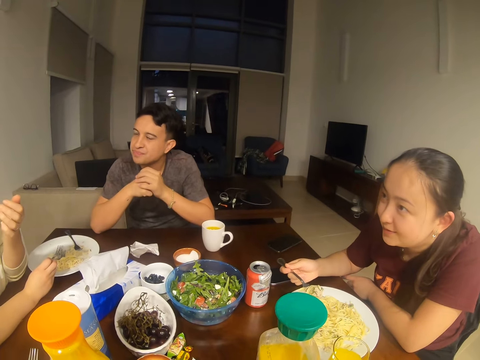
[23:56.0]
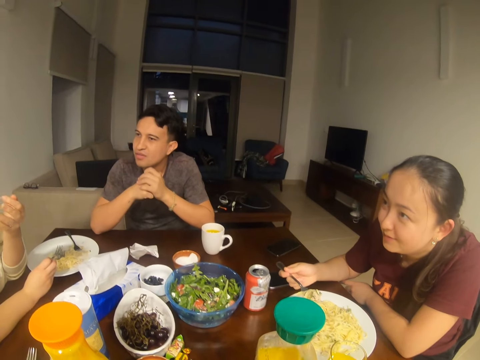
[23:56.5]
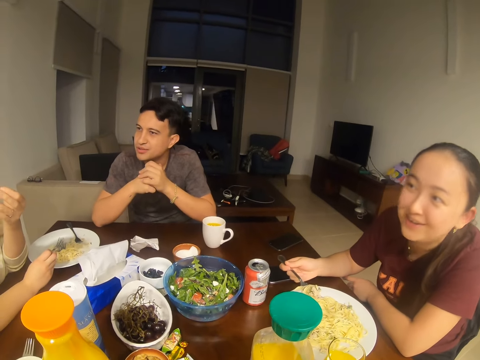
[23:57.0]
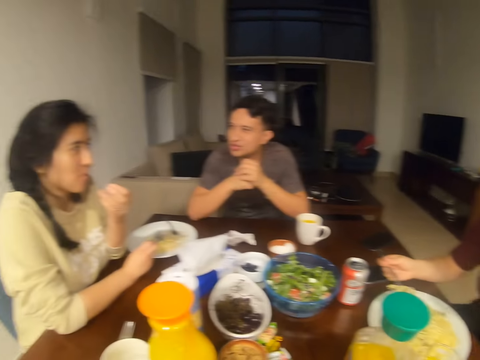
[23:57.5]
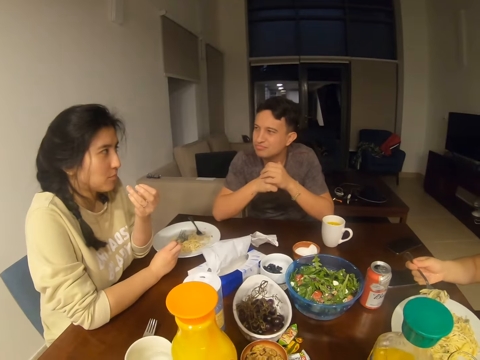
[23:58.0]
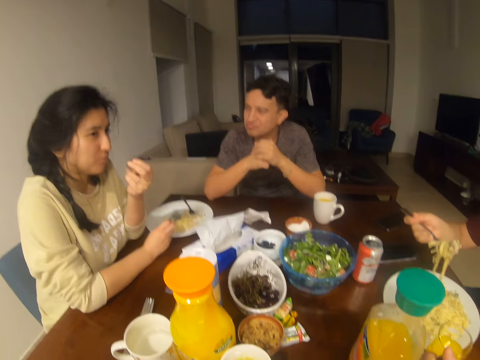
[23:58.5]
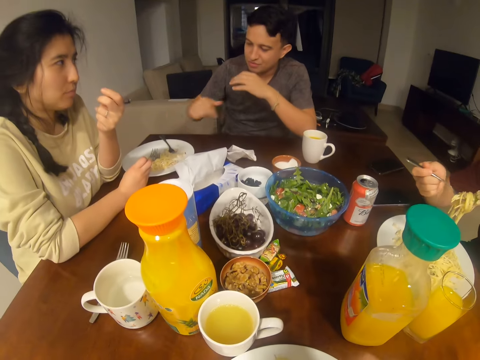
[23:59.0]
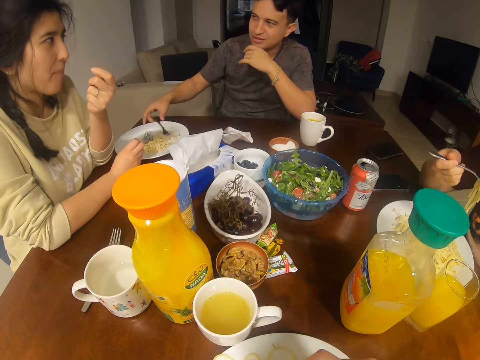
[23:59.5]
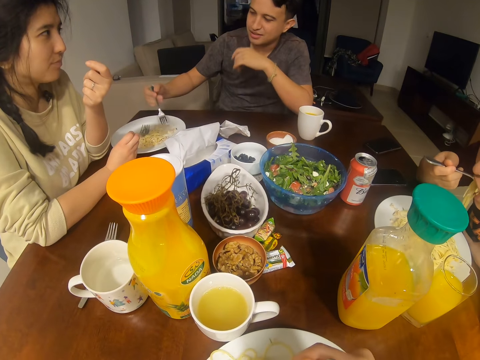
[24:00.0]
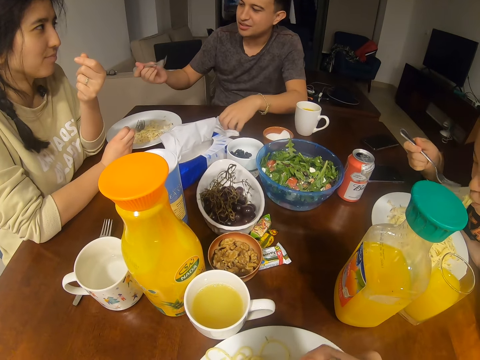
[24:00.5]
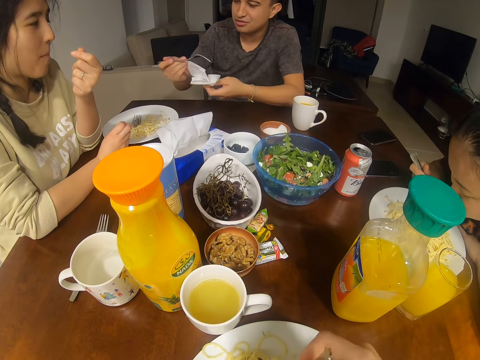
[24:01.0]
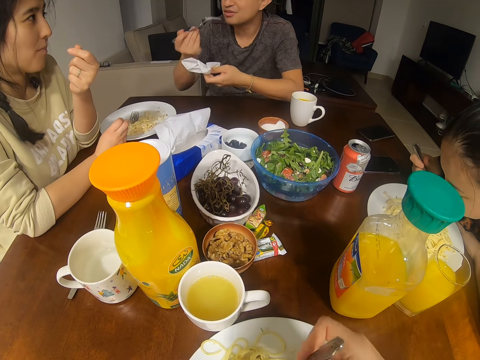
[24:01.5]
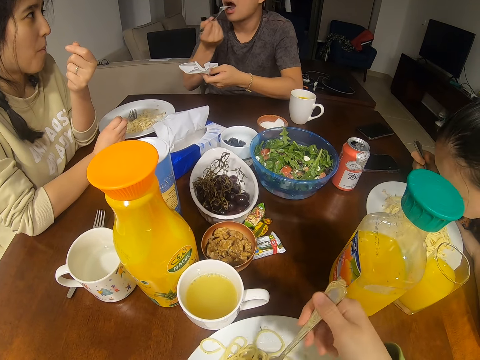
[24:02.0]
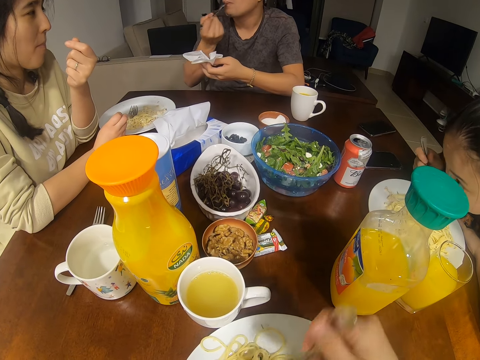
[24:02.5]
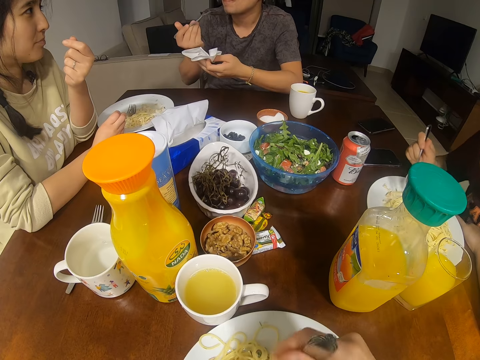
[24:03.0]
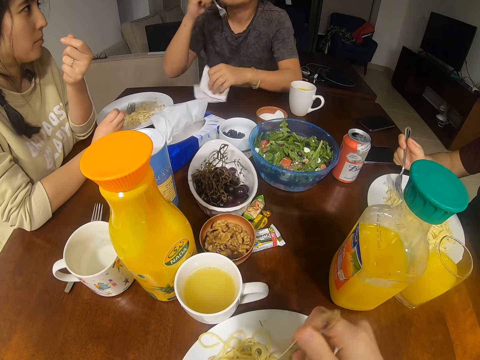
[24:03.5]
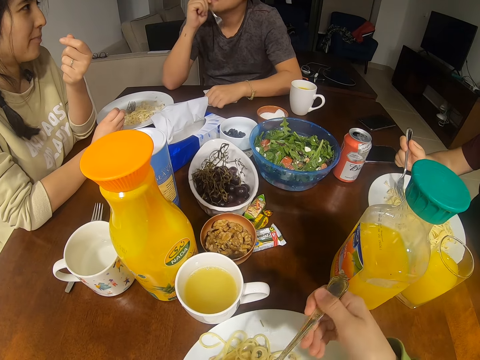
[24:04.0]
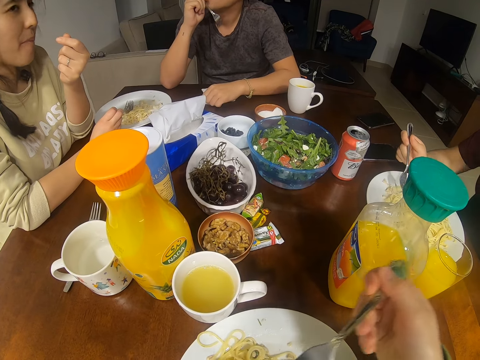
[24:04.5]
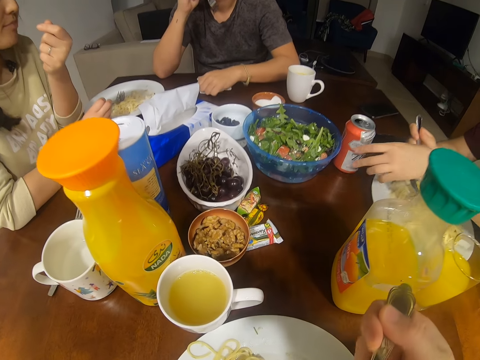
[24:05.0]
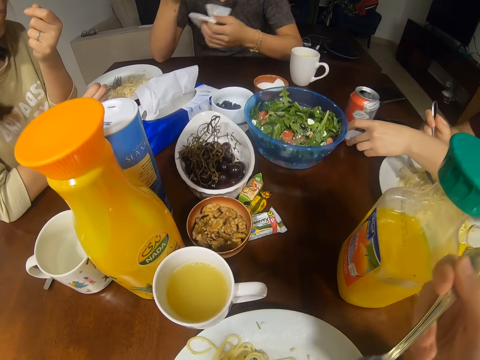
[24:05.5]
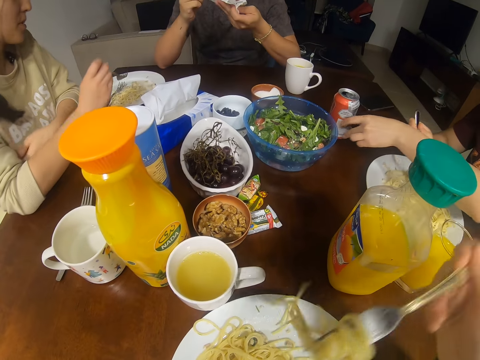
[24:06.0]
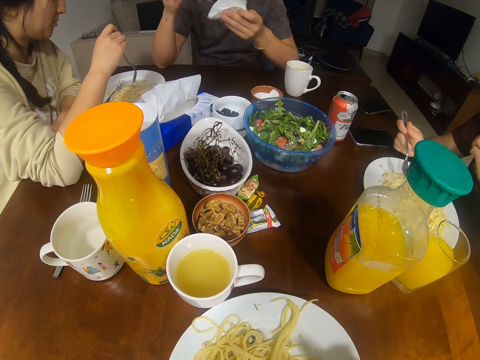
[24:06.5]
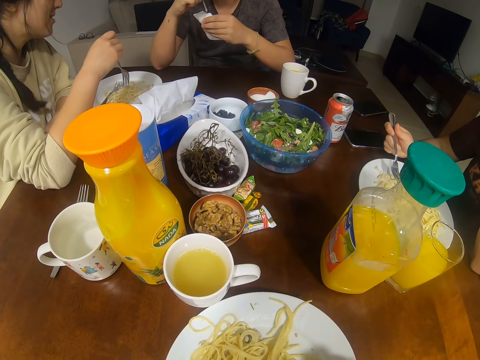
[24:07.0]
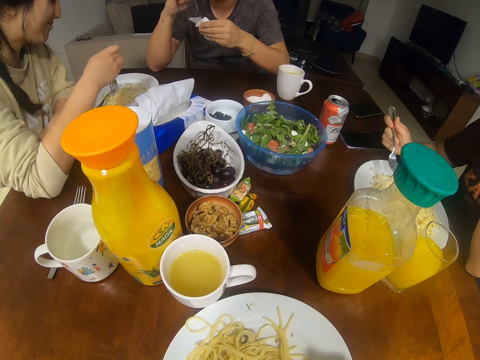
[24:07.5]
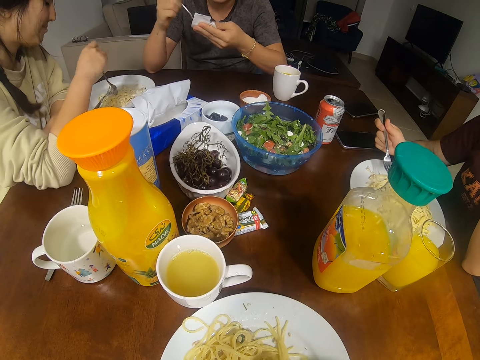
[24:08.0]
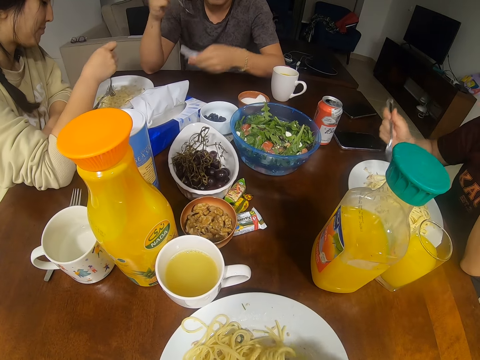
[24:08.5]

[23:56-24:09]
A man picks up a fork. A woman eats. The man picks up a napkin and puts the fork in his mouth. The camera wearer eats. The woman moves a soda can. The man wipes the fork.

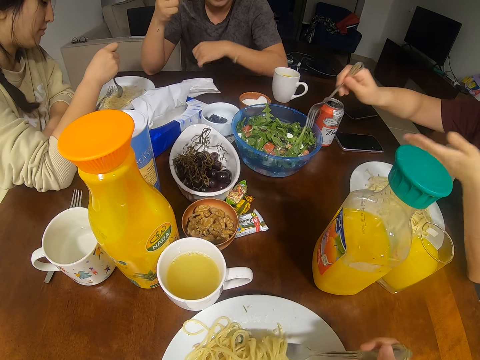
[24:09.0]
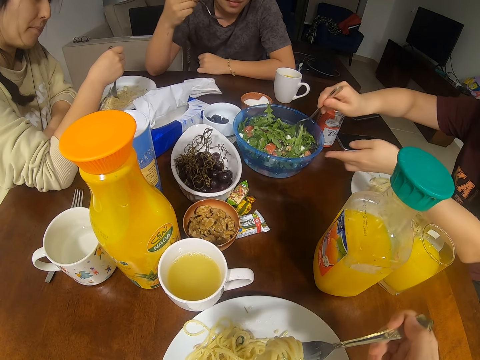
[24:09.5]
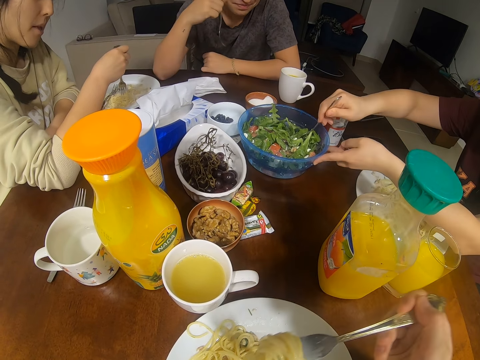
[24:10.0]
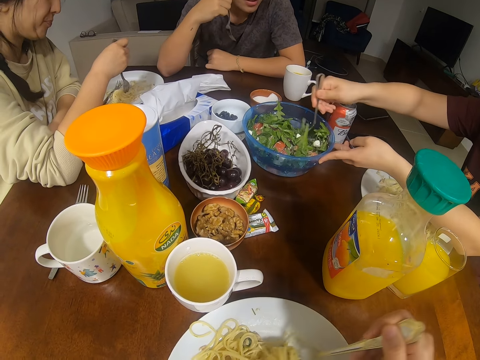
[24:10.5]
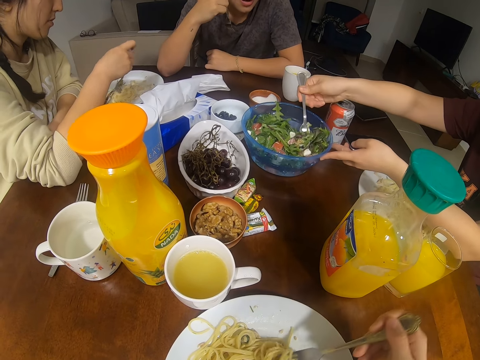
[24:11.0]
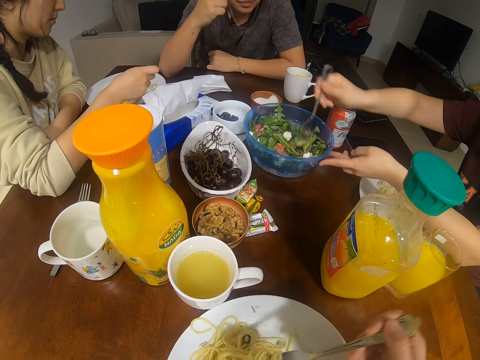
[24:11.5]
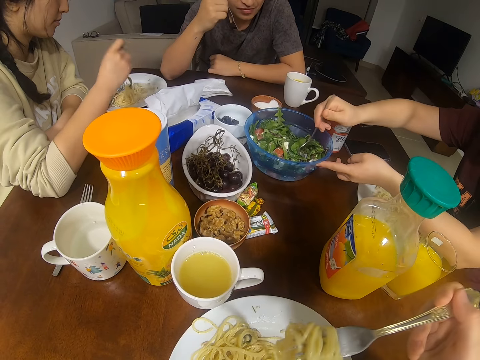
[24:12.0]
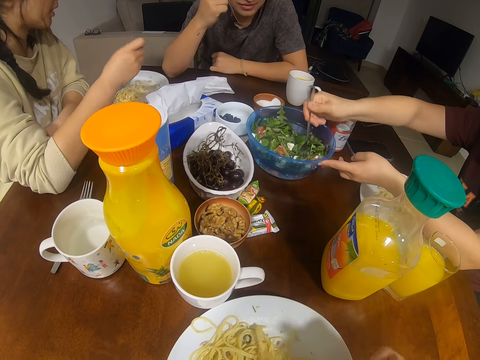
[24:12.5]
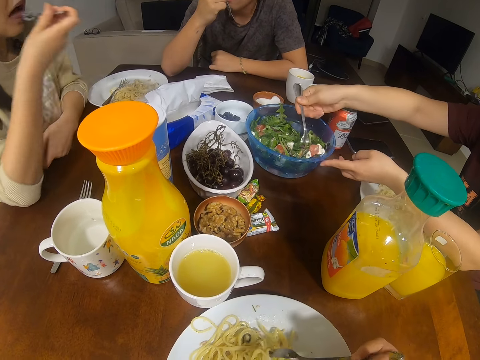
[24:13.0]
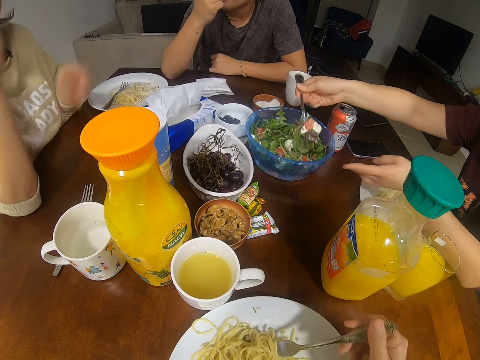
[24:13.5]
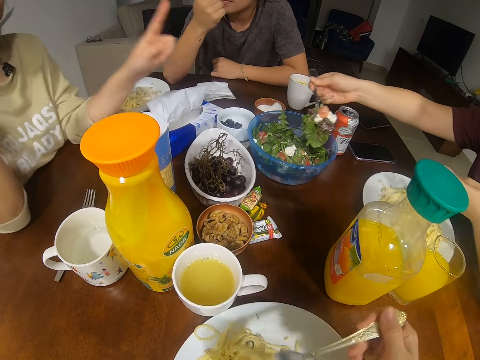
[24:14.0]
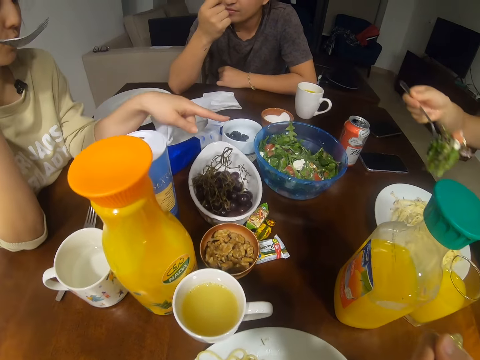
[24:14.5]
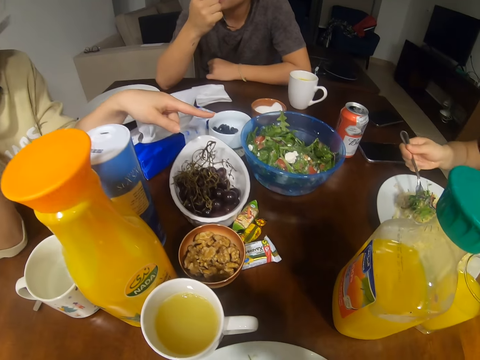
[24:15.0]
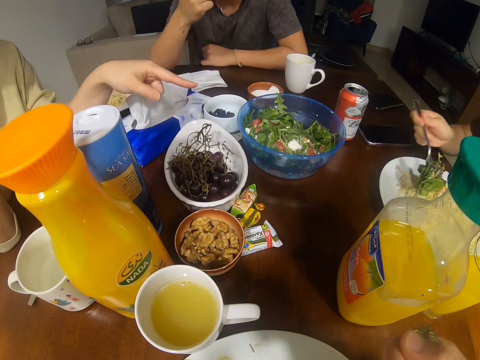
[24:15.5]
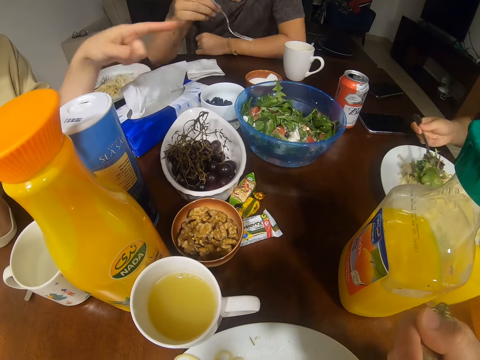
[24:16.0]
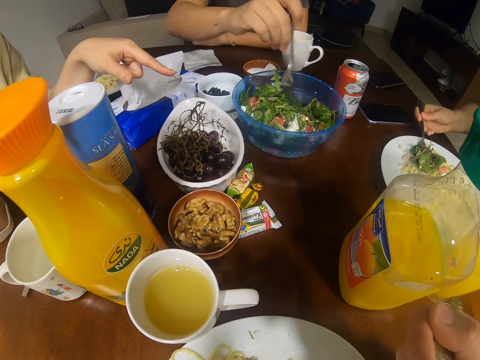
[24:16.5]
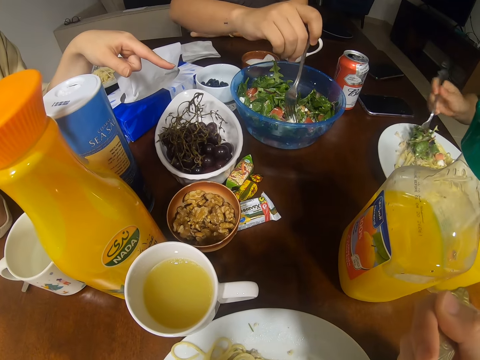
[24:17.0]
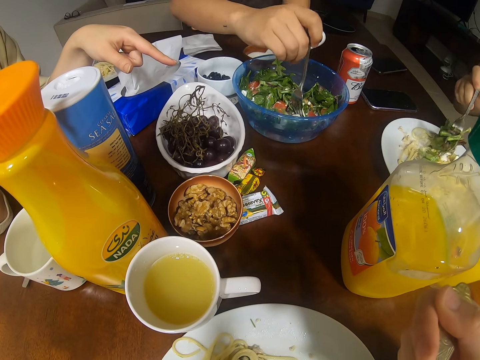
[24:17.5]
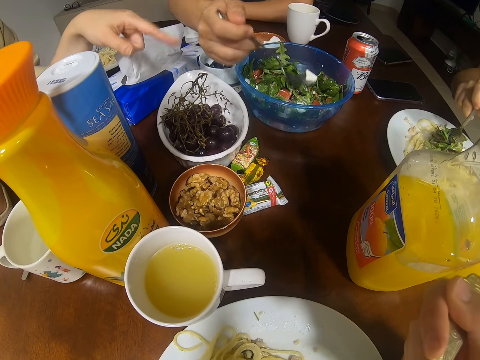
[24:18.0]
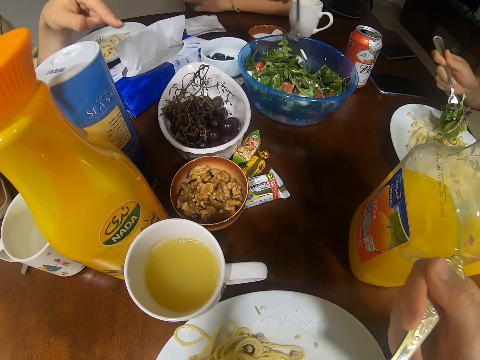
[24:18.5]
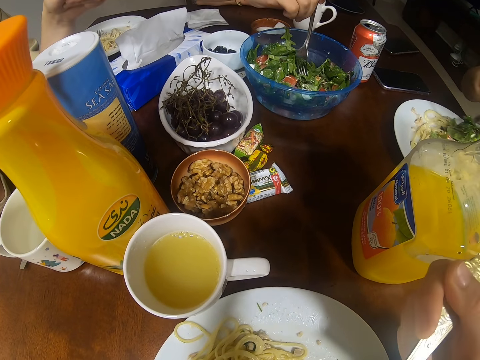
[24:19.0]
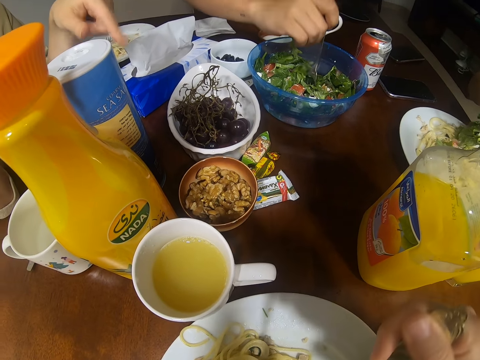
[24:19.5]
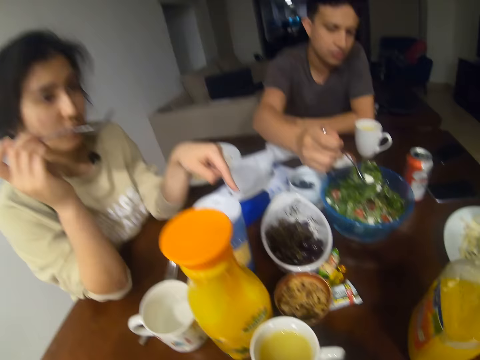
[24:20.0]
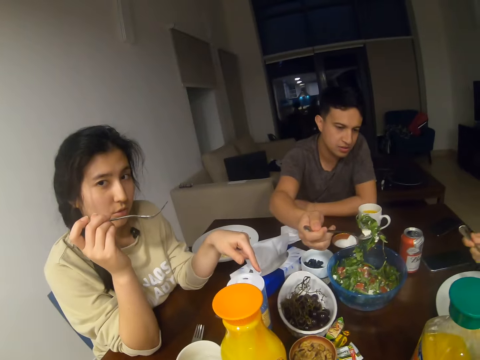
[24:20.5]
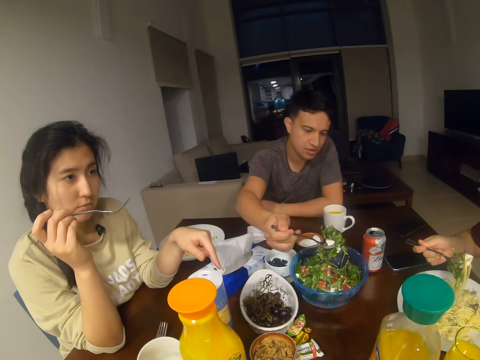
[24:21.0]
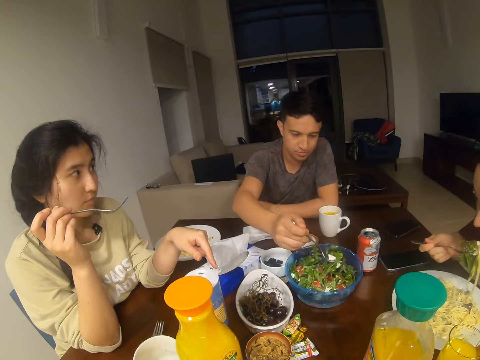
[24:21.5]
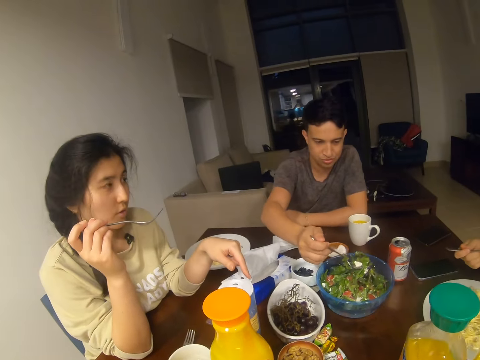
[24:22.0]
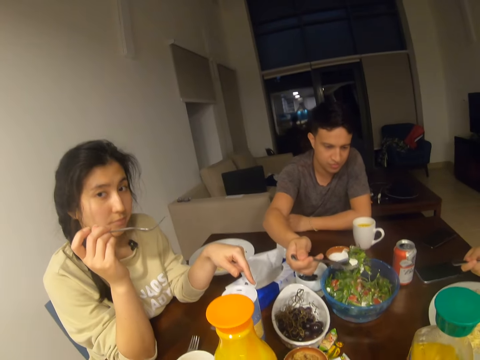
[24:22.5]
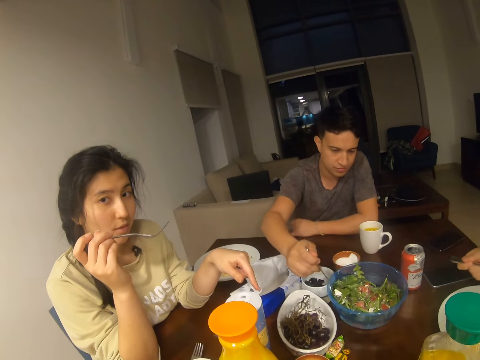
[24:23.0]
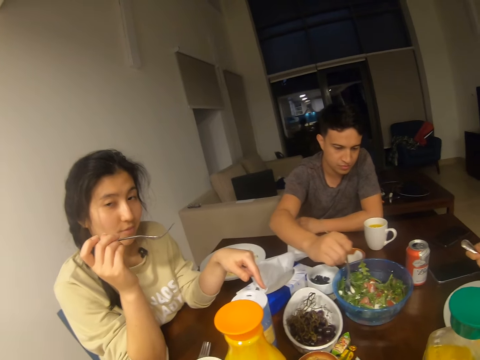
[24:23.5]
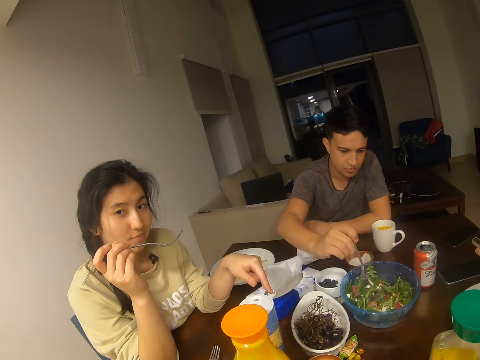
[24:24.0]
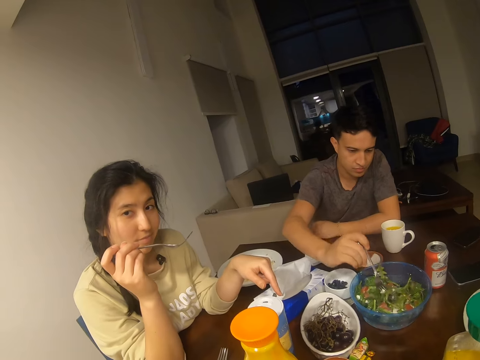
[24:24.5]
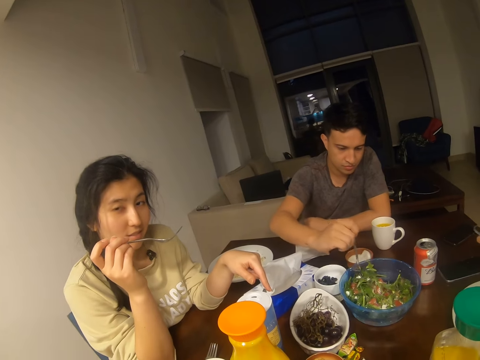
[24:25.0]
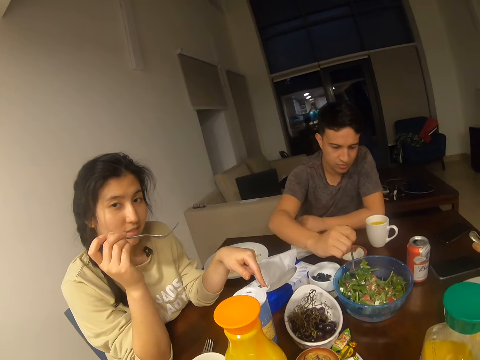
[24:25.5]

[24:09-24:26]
A woman touches a bowl. The woman picks salad from the bowl. Another woman dialogues with the first woman. A man picks salad from a bowl. The camera wearer dialogues with the other woman. They converse with the man, the first woman and the other woman.
